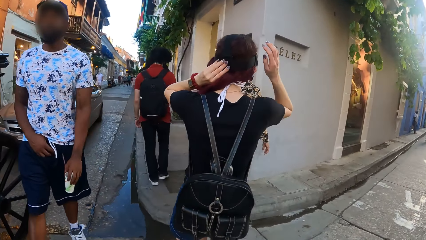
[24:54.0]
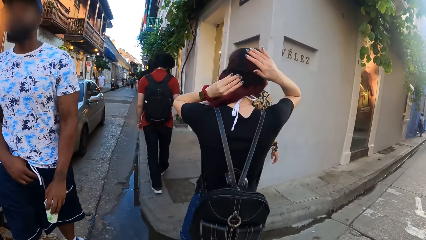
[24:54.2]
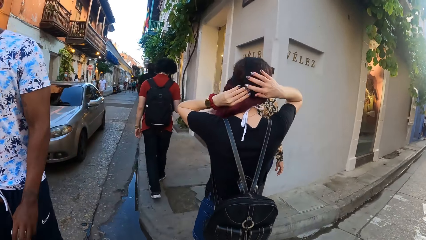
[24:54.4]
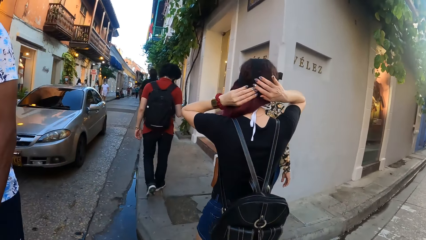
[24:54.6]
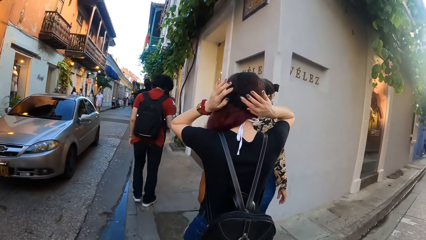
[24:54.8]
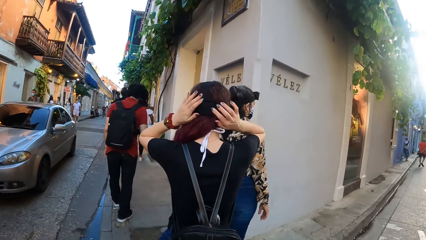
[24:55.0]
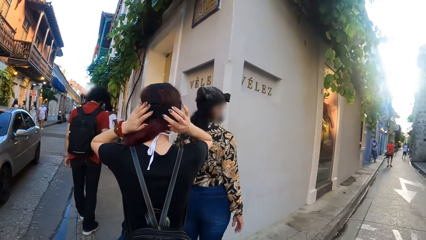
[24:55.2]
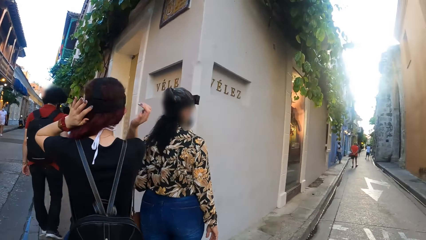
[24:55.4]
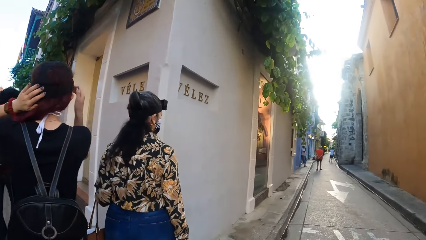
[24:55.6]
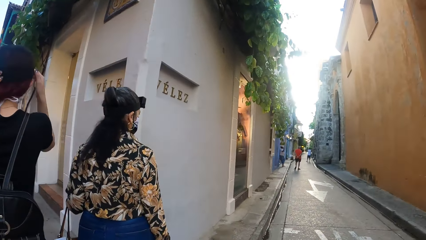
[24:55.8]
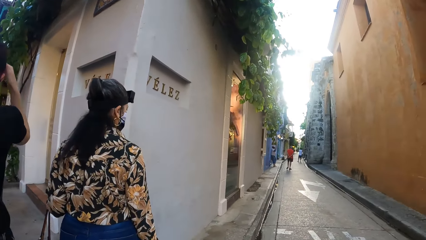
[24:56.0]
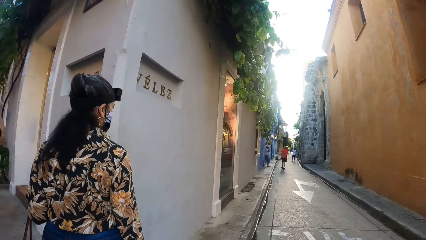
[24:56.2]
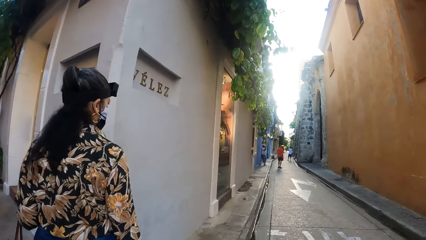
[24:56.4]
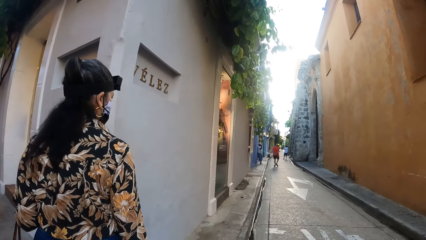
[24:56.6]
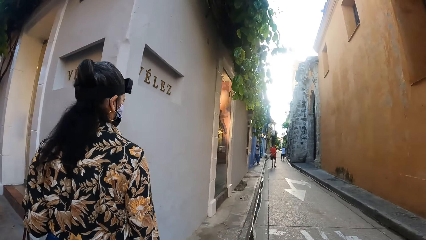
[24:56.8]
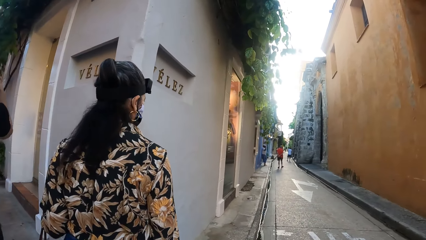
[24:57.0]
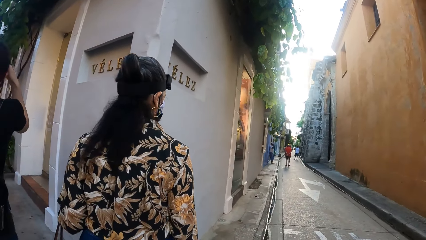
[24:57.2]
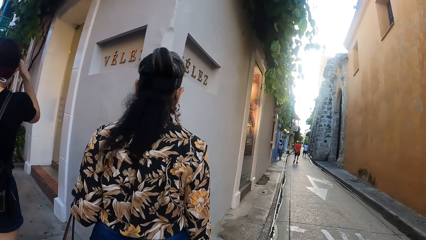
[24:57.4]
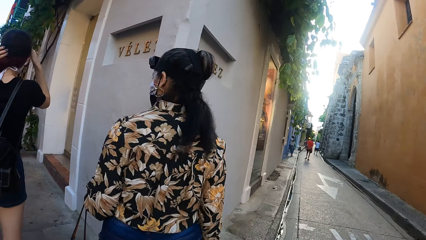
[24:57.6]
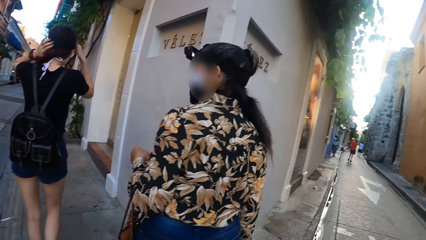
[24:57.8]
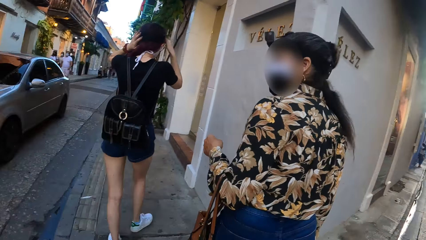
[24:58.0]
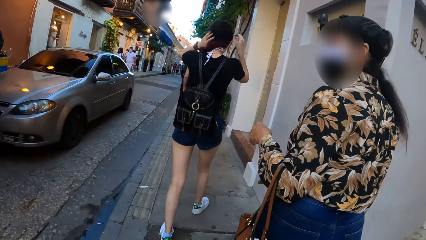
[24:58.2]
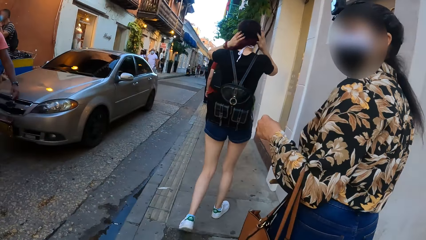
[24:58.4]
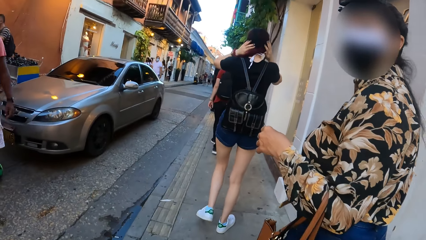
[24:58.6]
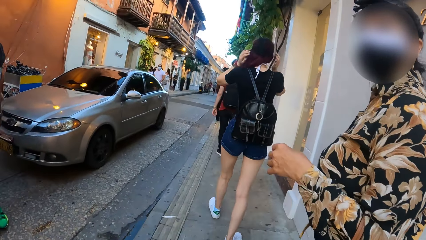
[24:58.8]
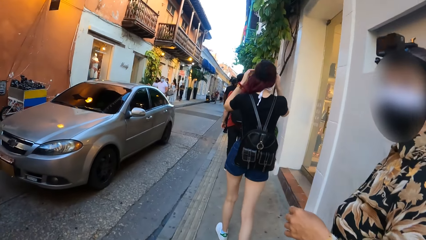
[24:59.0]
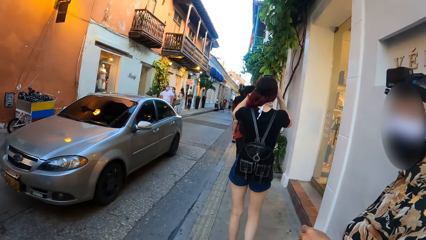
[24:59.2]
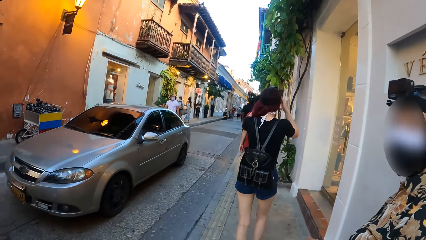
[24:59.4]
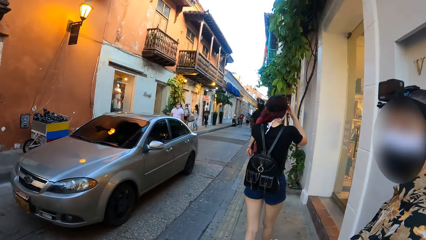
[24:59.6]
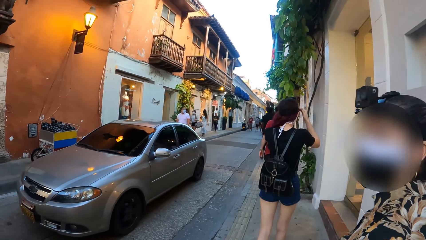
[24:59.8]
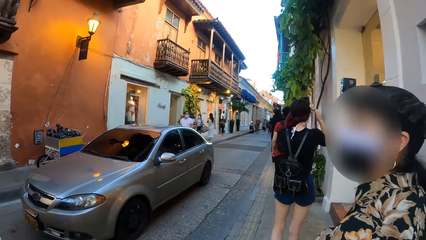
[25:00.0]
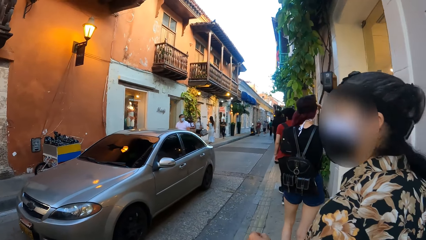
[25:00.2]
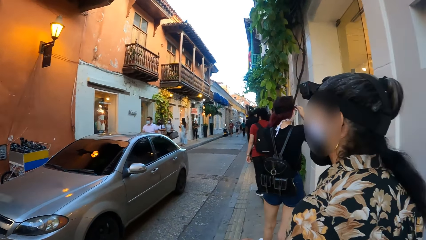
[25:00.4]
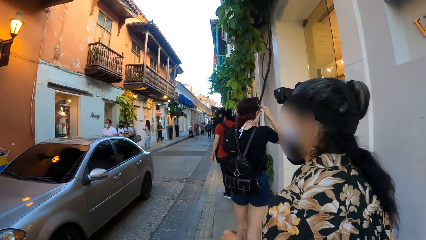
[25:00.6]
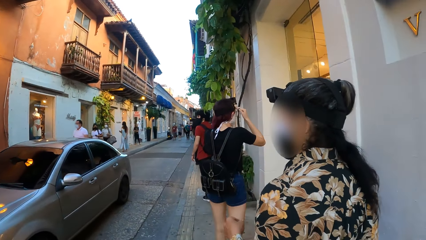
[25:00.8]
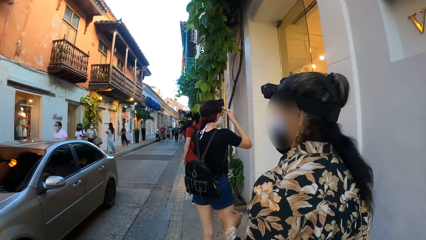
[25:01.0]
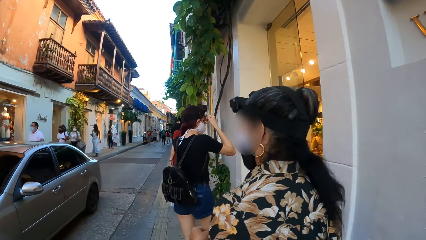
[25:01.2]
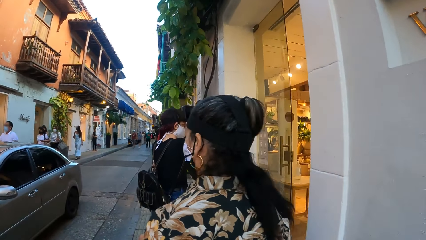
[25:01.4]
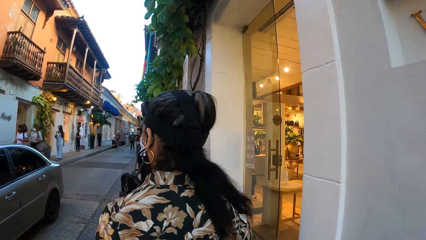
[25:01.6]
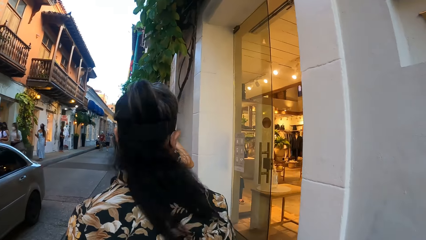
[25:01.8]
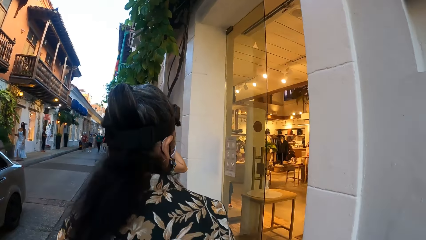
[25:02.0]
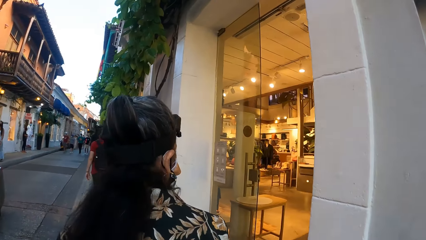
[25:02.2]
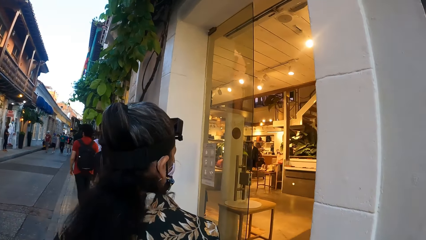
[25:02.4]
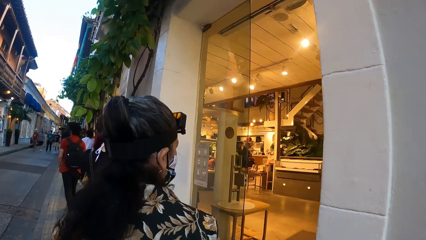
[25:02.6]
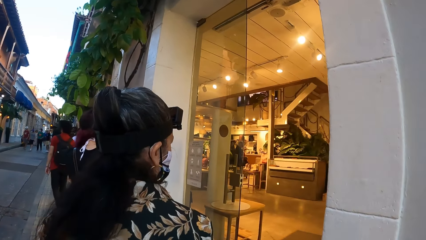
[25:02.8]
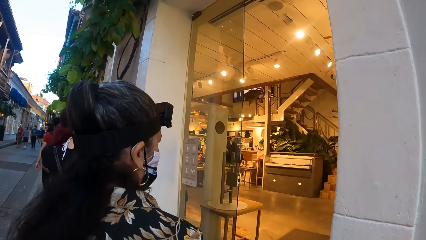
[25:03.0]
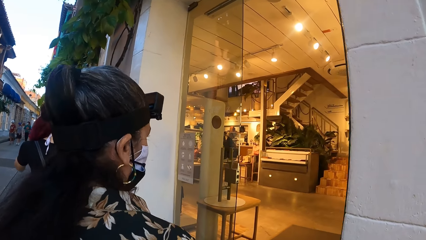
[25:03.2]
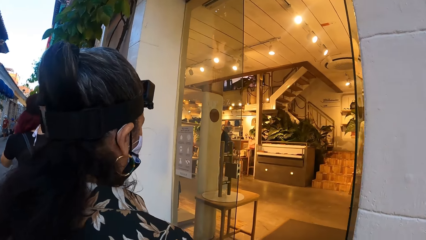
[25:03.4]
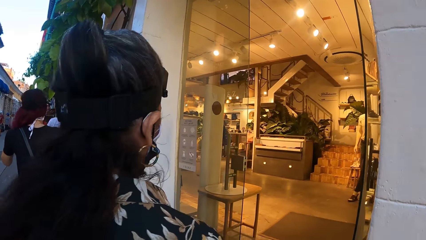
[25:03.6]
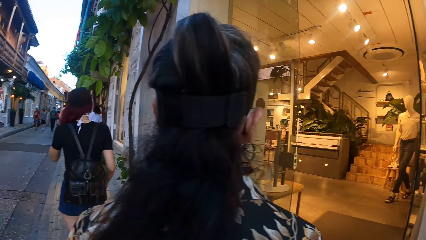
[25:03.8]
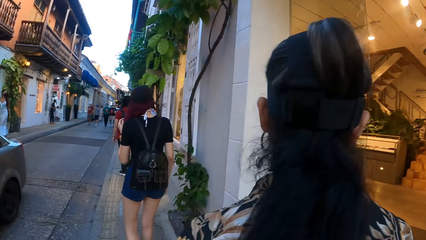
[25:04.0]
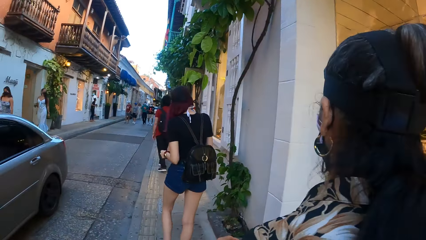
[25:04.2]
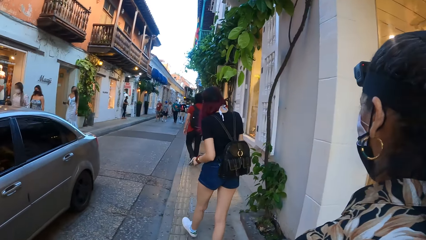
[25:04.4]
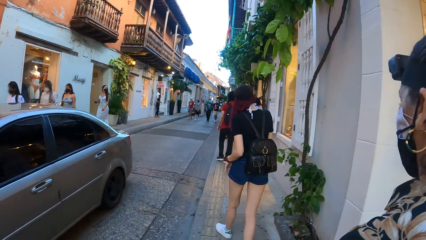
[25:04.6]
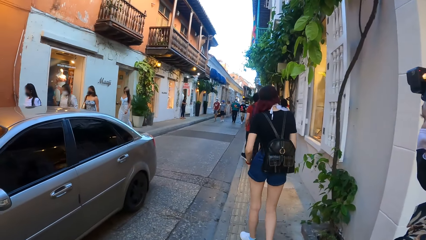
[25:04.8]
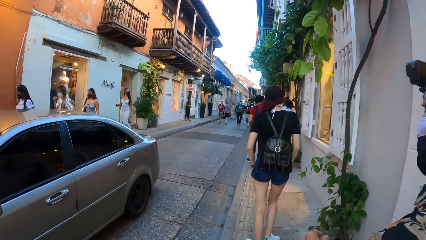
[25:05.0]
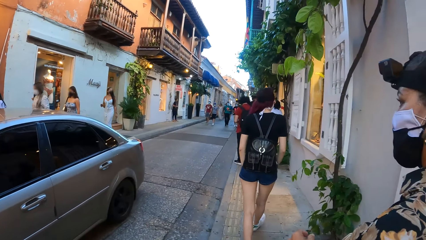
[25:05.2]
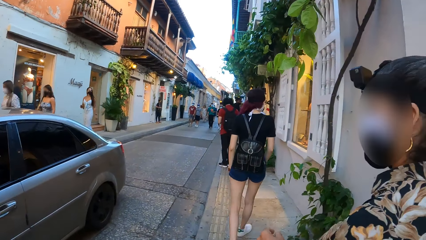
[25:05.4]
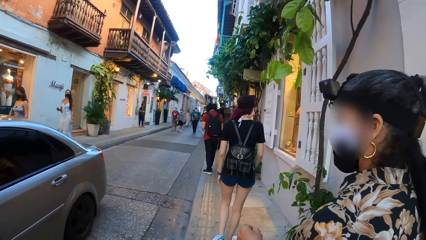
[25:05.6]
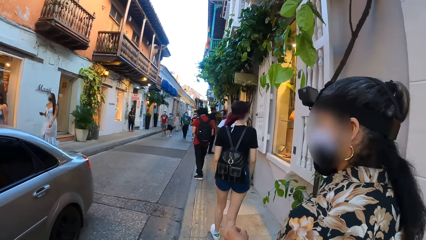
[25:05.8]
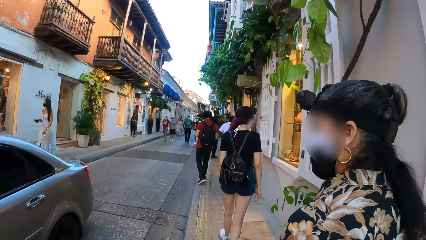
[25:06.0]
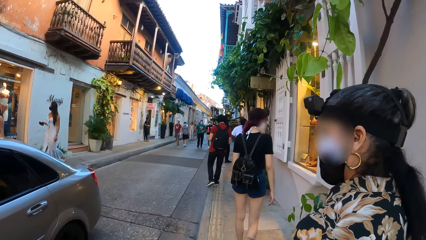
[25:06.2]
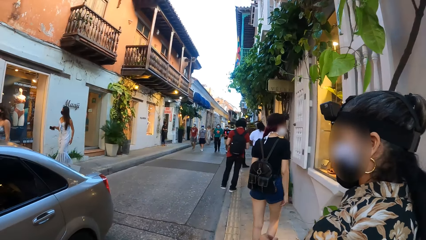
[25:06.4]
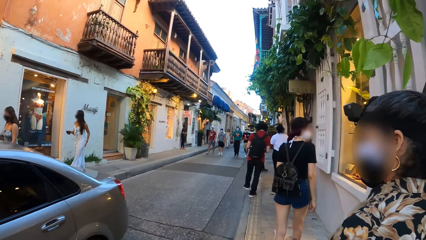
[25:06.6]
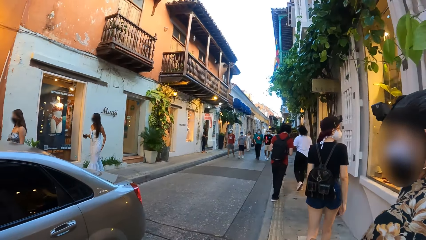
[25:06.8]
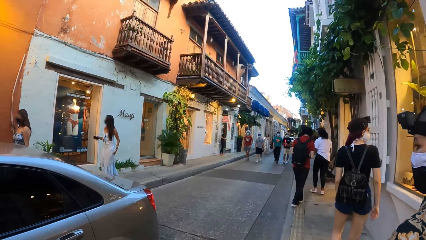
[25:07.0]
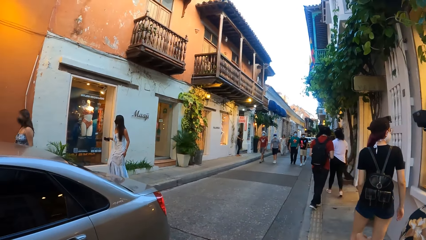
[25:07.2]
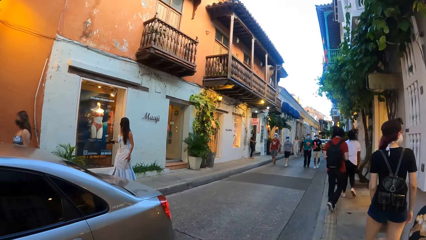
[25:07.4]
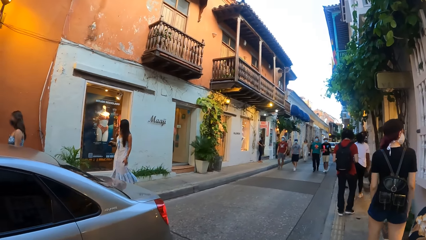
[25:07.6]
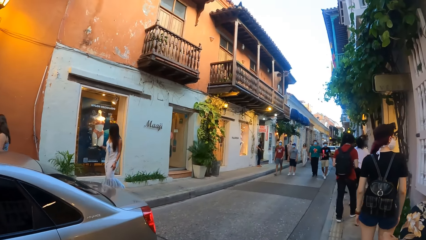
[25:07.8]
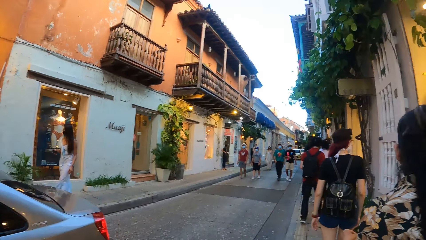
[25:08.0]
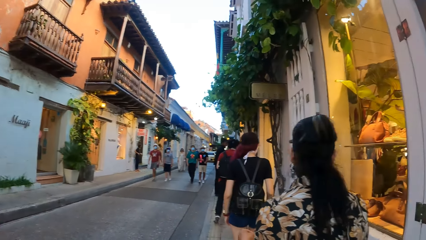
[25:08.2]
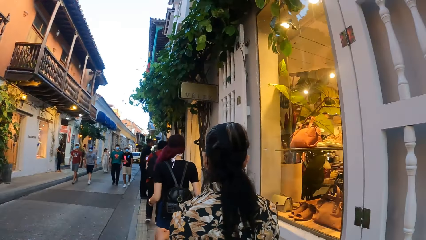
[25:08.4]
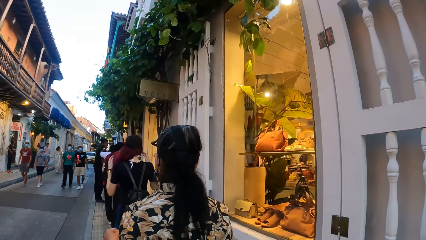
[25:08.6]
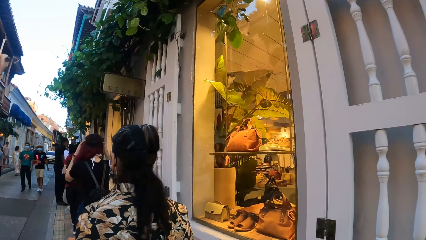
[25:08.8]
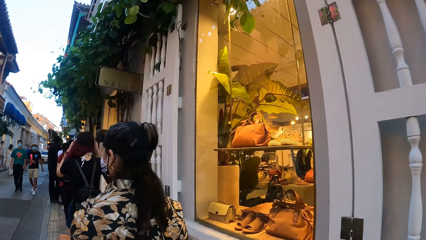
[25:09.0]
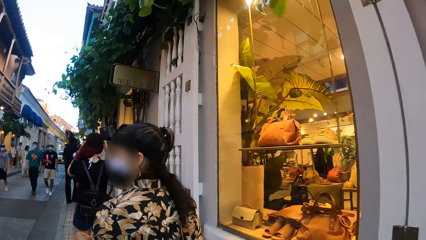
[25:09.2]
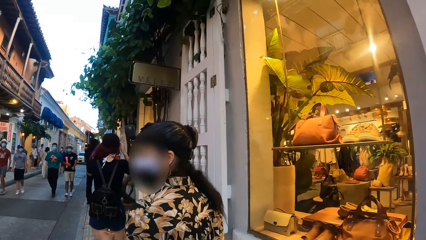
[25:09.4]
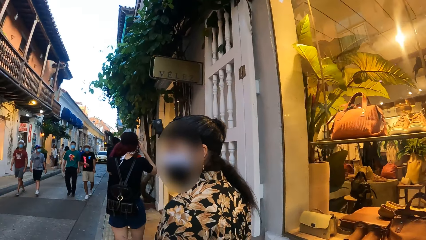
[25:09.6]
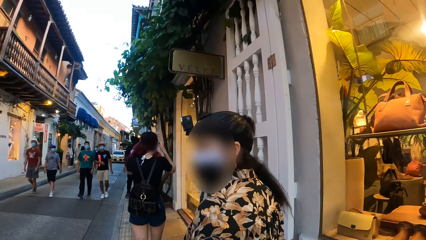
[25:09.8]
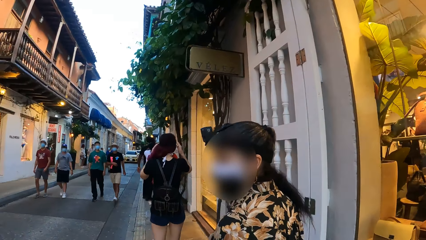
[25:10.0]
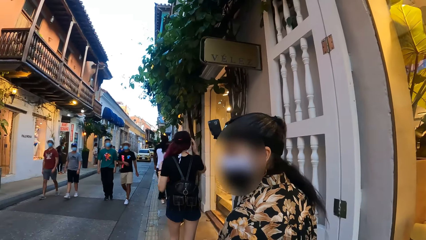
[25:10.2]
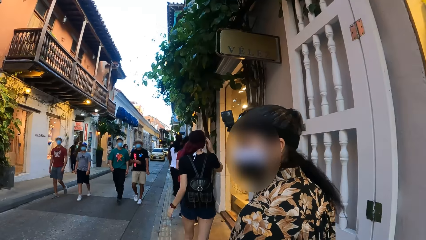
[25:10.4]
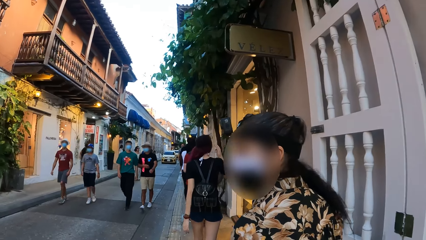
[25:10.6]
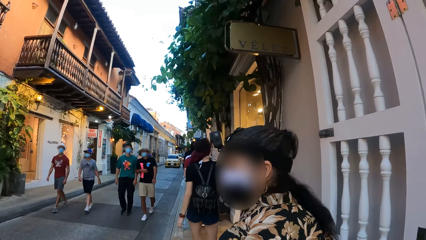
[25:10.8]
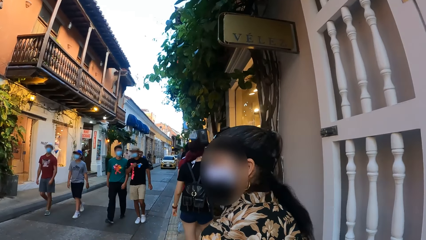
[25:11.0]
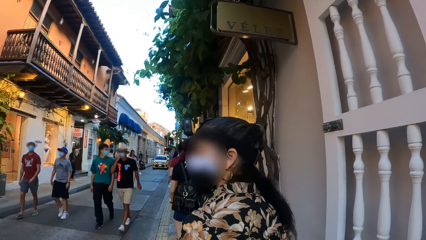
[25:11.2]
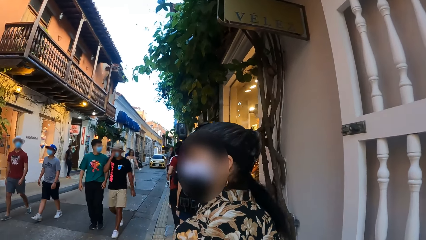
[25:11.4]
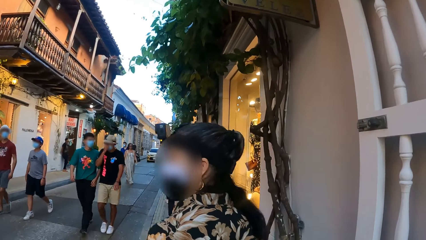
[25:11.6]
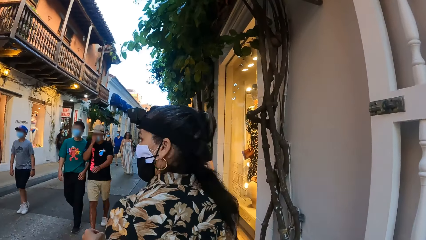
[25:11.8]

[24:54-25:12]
The lady stands at a junction and looks along the street. The camera wearer looks around. The lady walks on a pavement. The camera wearer walks with the lady. They look around. The lady looks inside a building. The camera wearer walks. The lady walks on the pavement.
